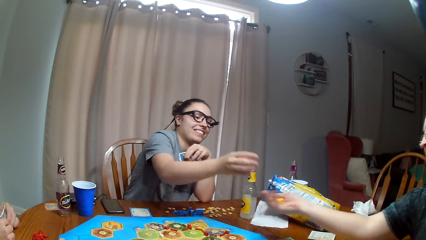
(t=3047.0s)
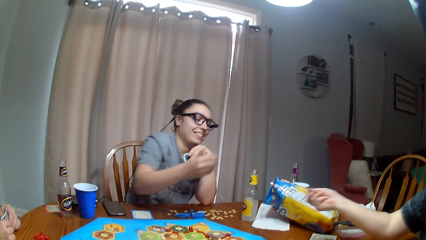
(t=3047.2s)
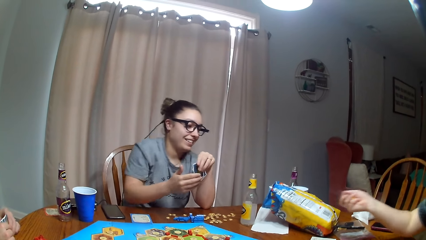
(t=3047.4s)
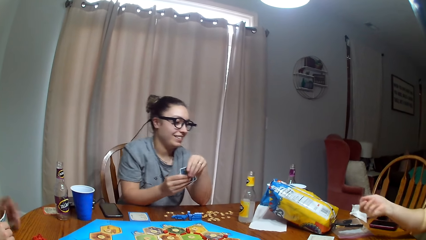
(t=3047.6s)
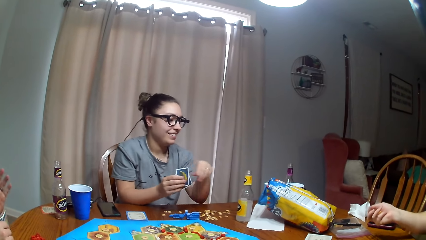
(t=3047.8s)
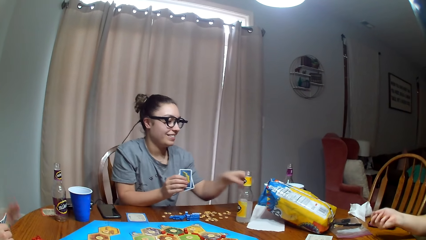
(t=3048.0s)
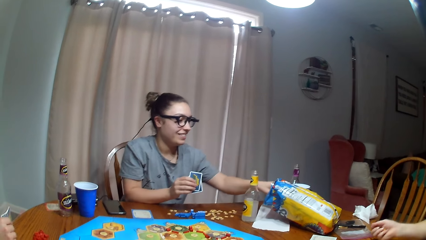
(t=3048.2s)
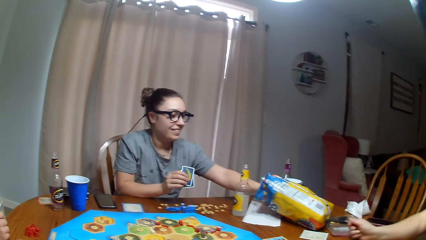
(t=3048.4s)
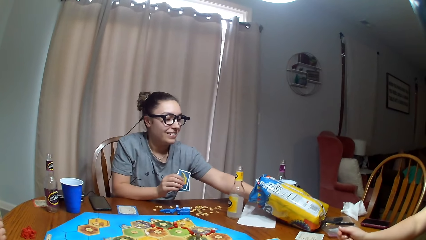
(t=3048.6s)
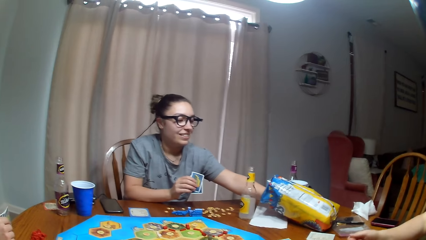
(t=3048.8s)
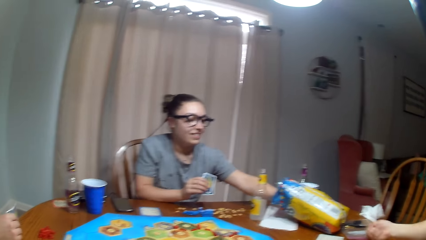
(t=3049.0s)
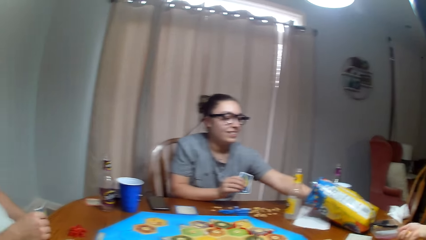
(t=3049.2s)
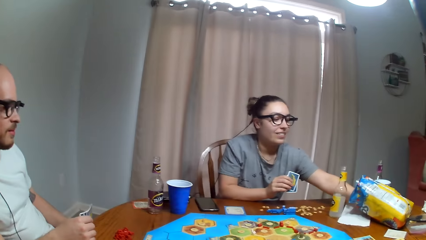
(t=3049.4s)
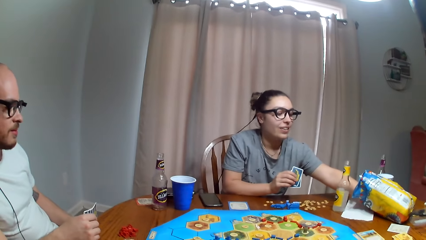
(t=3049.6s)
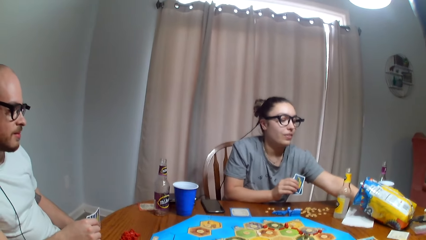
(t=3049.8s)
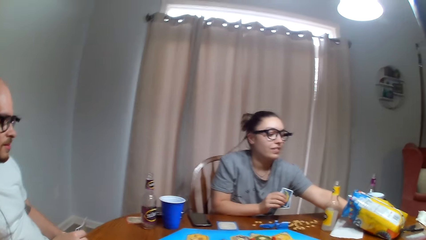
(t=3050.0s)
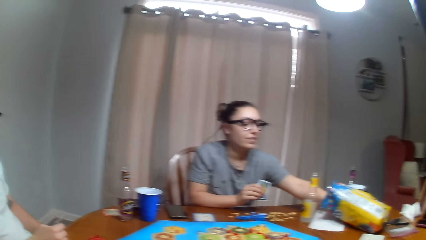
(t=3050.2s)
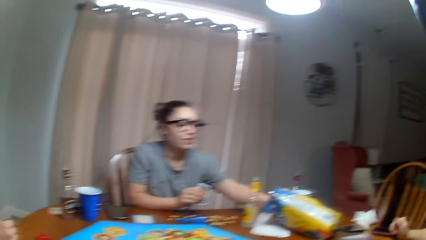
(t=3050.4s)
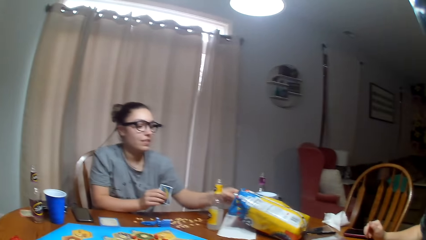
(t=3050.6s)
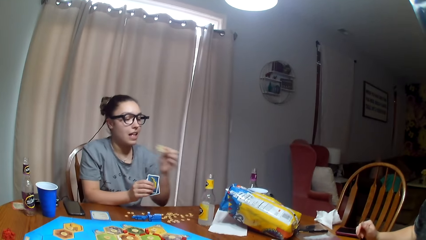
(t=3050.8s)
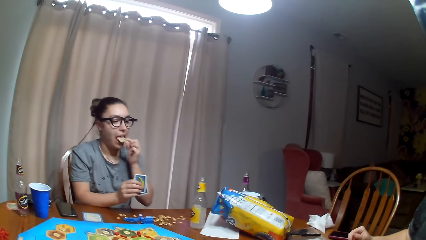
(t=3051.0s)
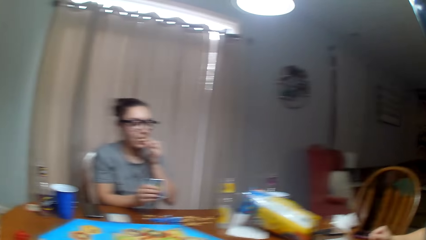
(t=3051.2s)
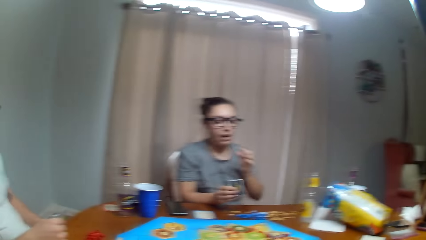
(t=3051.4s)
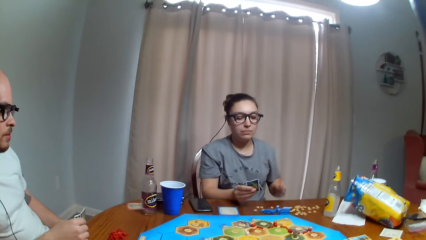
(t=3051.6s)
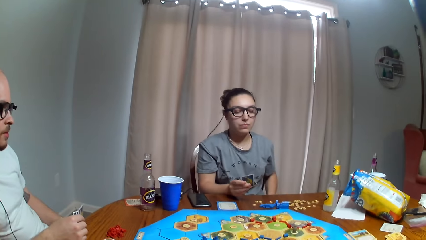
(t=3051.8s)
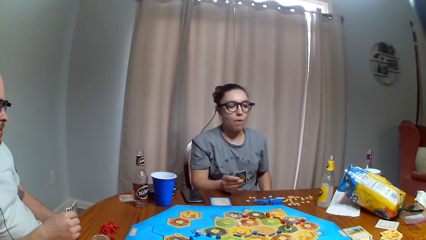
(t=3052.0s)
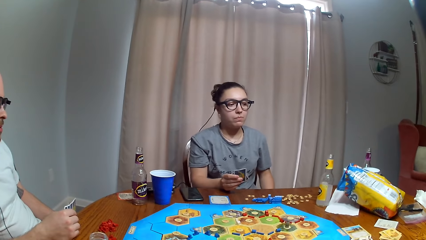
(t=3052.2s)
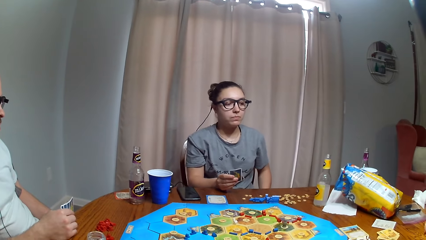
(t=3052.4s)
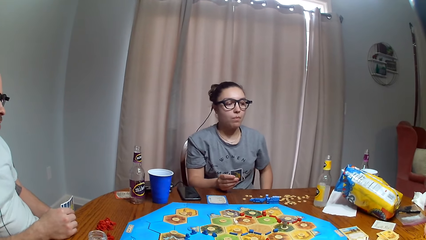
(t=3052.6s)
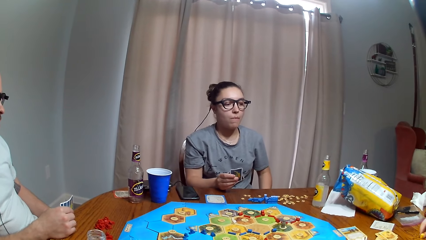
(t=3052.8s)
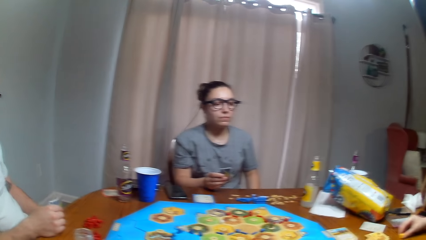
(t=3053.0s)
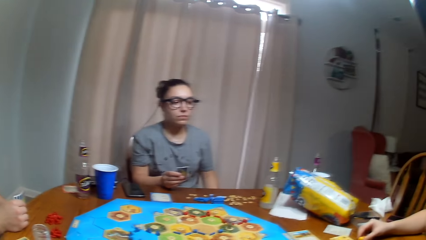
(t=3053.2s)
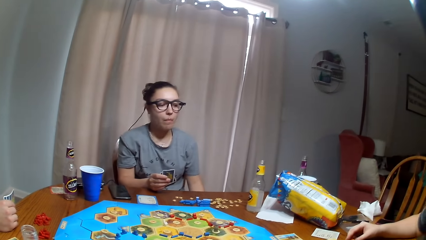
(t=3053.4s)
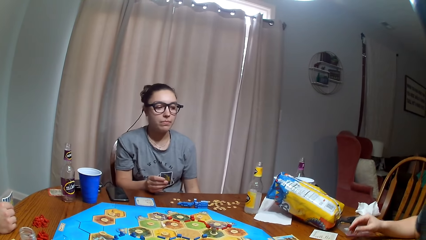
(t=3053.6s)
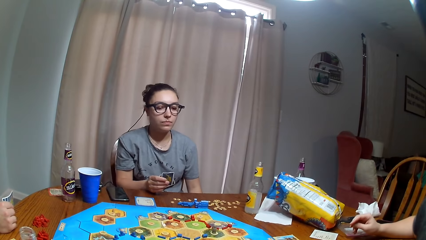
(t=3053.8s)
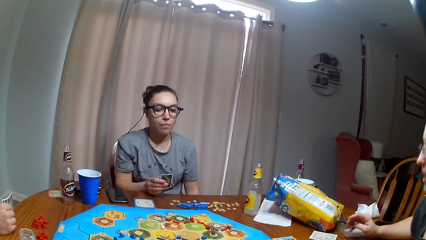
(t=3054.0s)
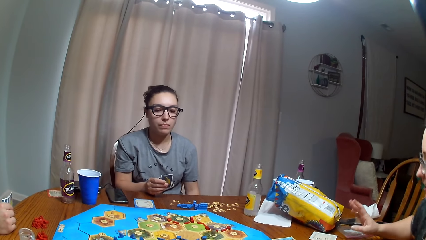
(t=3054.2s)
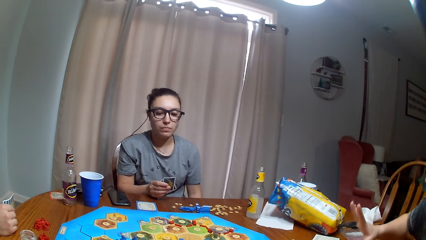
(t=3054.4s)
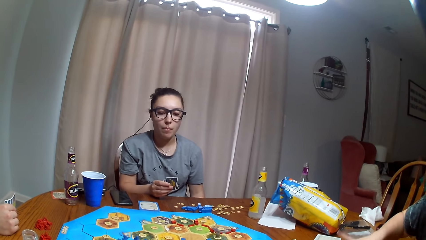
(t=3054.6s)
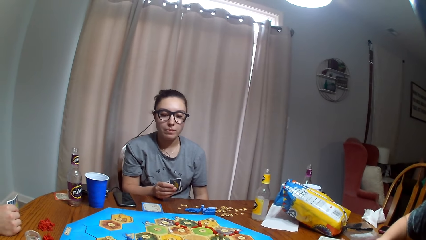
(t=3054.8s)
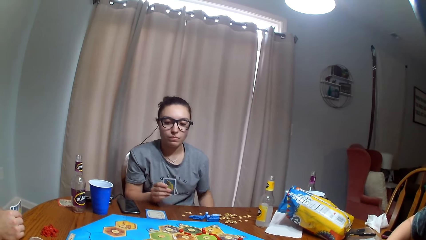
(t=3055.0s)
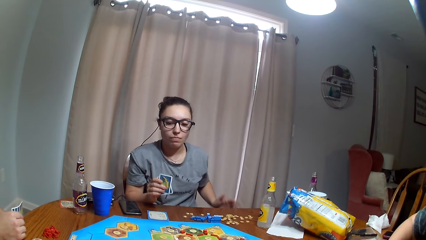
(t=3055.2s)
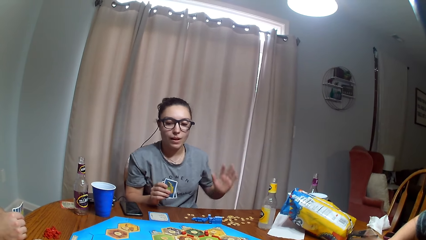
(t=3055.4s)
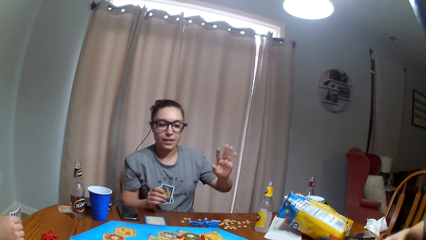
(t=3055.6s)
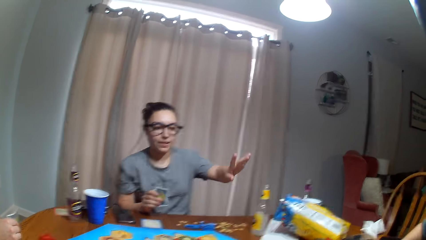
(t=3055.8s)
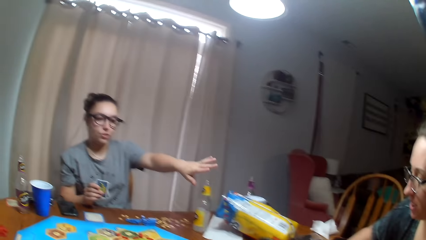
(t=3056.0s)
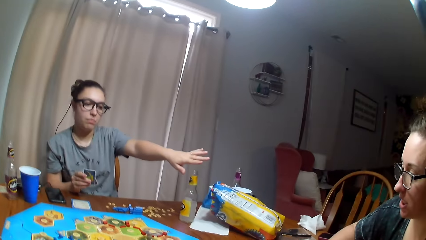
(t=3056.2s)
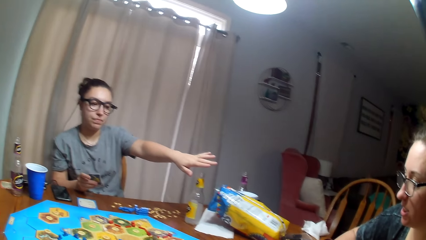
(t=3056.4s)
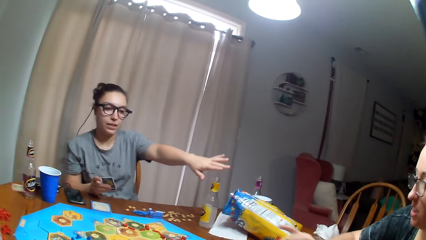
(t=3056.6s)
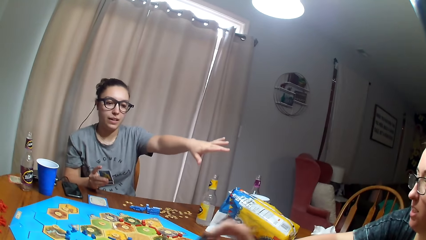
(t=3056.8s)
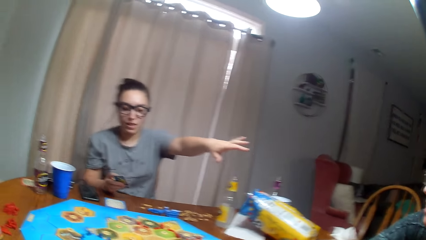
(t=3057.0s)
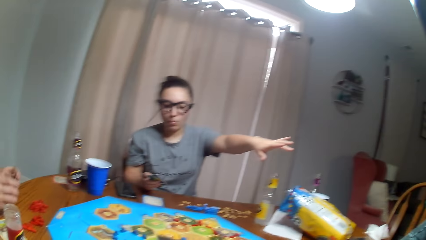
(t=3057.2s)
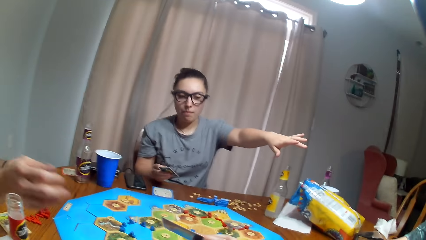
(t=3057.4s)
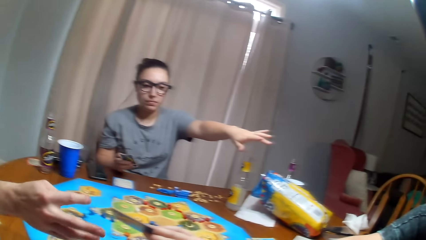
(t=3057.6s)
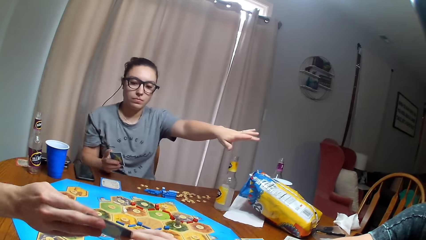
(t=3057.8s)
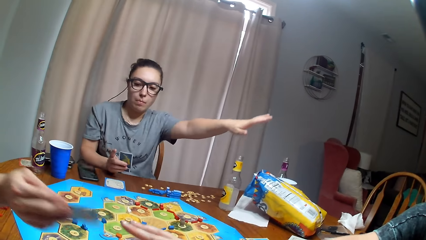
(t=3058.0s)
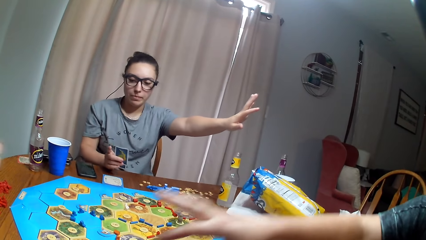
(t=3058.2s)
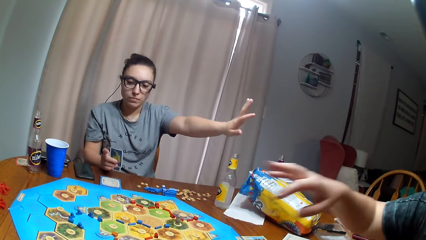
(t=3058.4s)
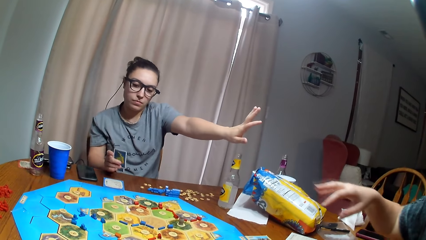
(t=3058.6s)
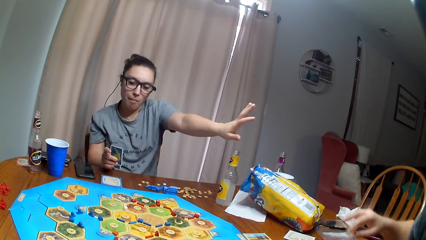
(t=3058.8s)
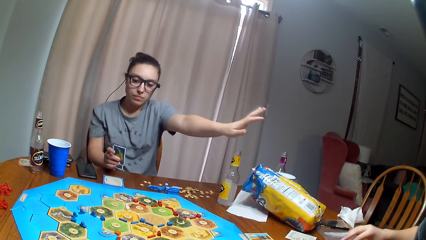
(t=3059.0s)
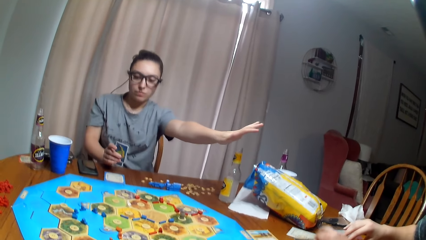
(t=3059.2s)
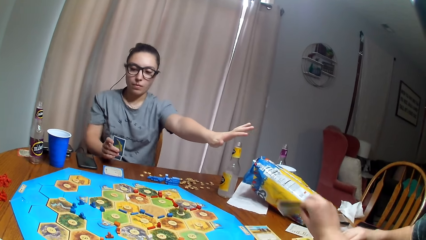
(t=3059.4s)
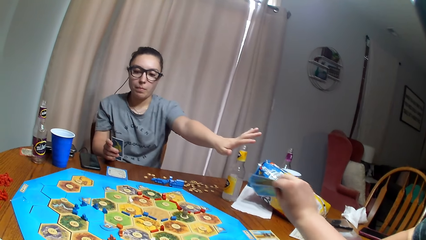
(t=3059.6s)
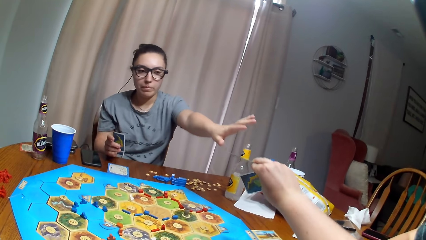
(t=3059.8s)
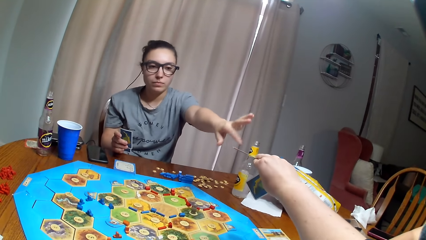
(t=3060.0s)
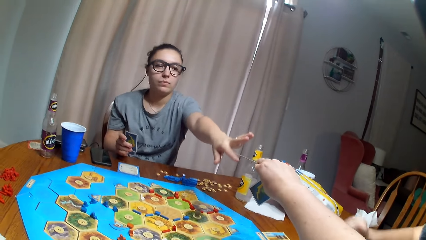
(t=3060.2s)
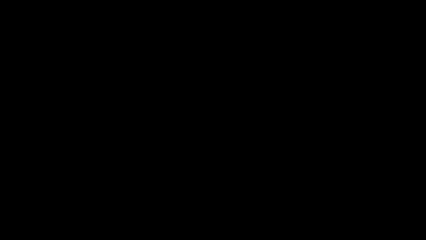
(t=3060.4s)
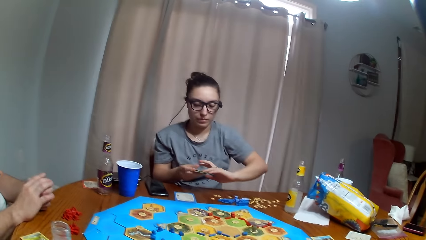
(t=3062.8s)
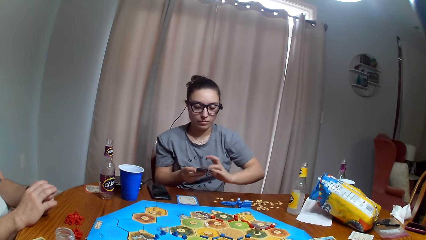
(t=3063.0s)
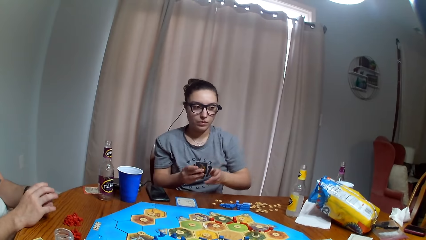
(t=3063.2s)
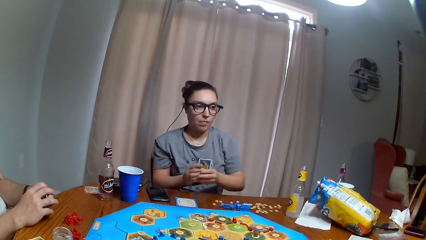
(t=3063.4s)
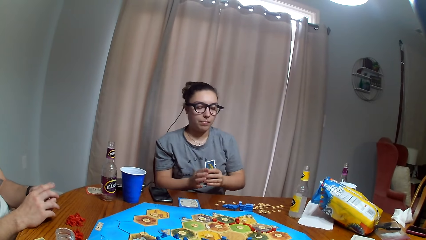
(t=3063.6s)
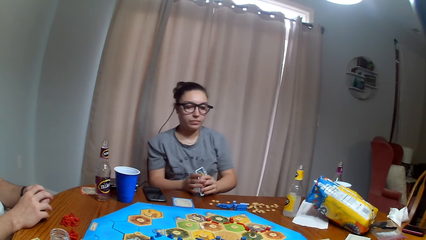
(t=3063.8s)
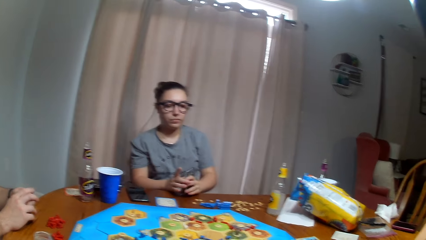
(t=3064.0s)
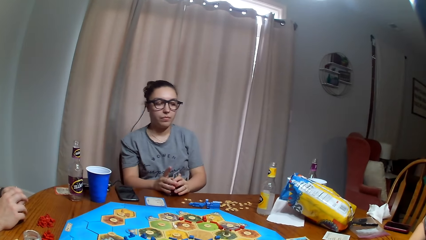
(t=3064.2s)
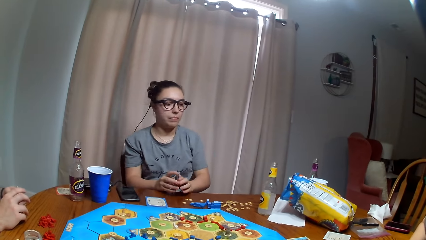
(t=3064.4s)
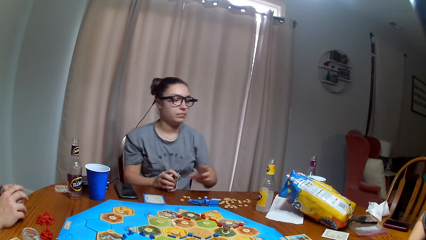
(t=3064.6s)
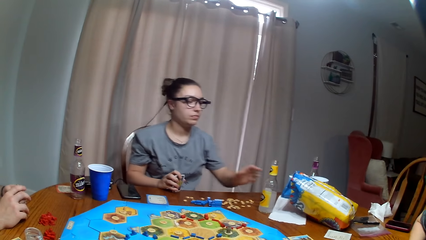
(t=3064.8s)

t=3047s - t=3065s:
A lady picks dice from a woman's hand. The woman hands the lady tokens. The woman picks the snacks. The lady puts the tokens on the table. The camera wearer looks around the room. The woman puts her hand in the paper and eats the crisp. The camera wearer looks around the room. The woman gestures her hand. A man picks a playing card from the lady. The lady hands the man a card. The woman moves her body. The lady gives the woman a playing card. The woman aligns the cards.
